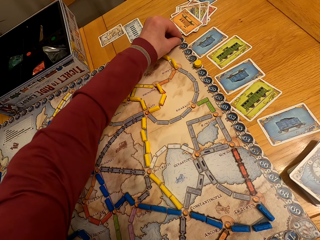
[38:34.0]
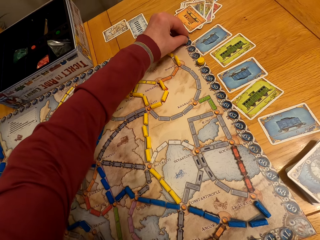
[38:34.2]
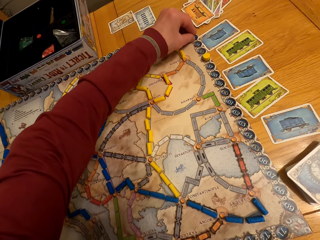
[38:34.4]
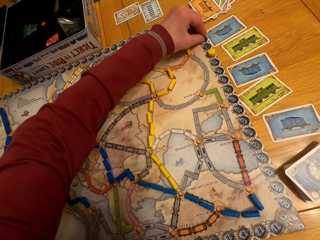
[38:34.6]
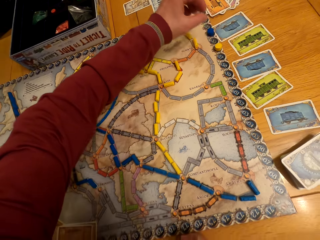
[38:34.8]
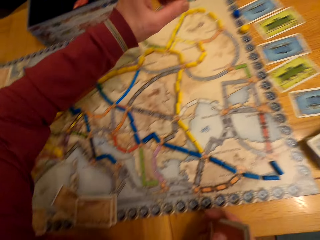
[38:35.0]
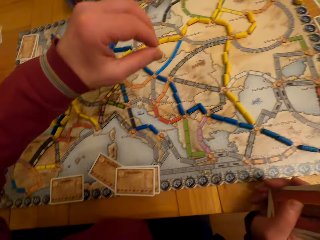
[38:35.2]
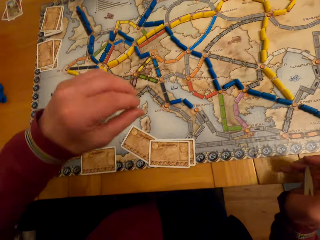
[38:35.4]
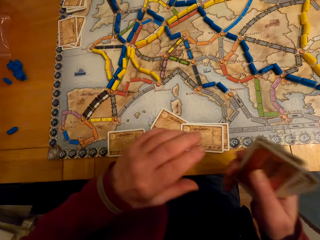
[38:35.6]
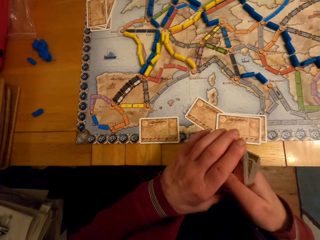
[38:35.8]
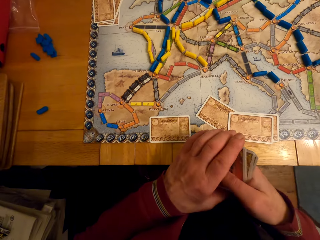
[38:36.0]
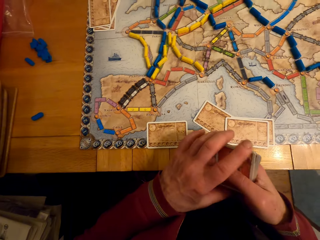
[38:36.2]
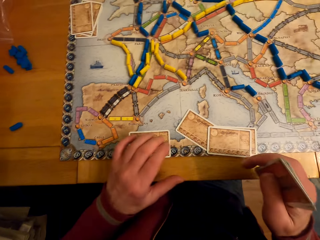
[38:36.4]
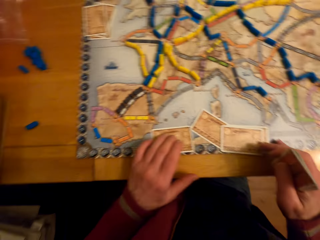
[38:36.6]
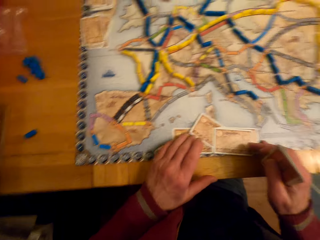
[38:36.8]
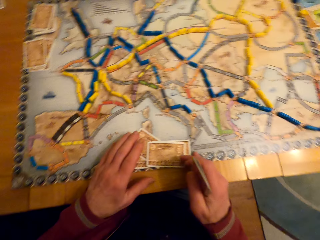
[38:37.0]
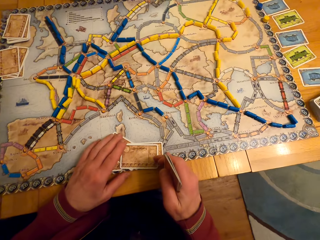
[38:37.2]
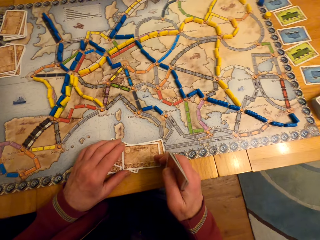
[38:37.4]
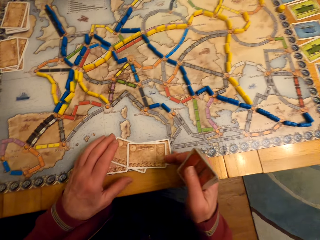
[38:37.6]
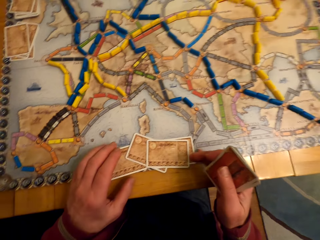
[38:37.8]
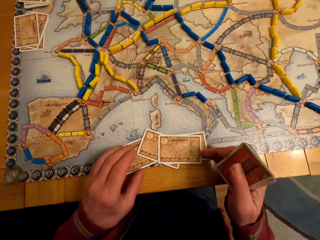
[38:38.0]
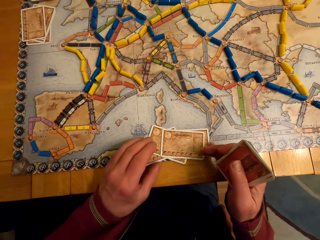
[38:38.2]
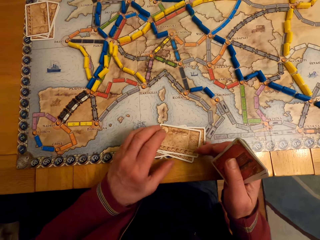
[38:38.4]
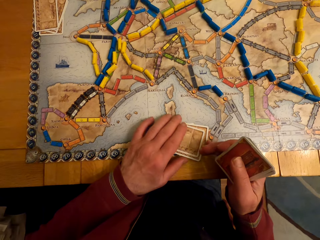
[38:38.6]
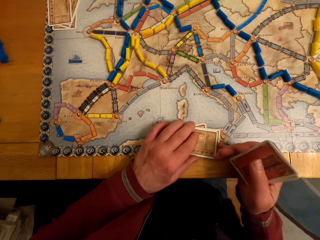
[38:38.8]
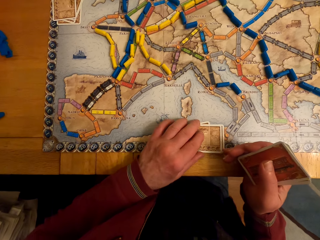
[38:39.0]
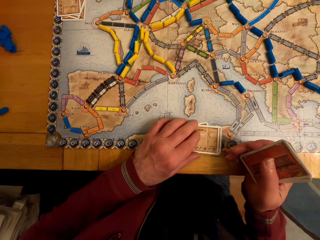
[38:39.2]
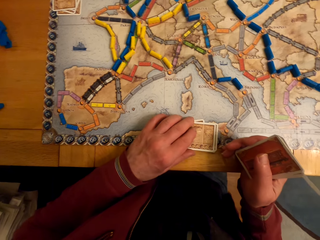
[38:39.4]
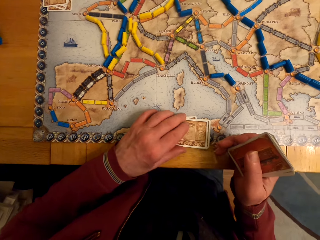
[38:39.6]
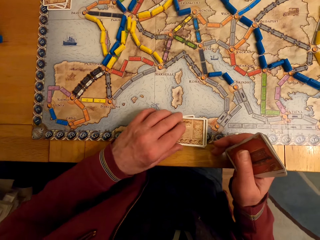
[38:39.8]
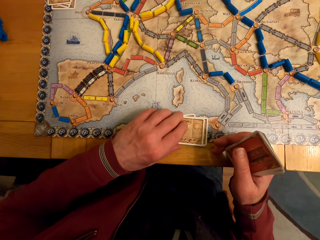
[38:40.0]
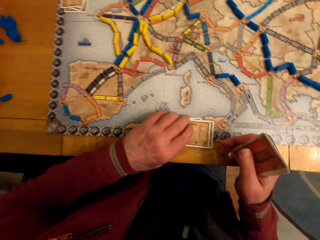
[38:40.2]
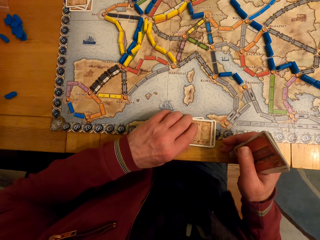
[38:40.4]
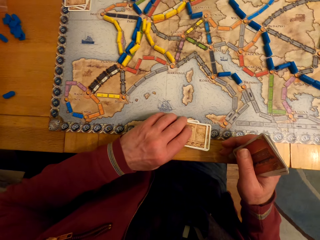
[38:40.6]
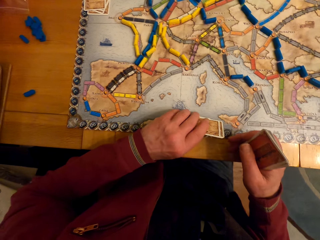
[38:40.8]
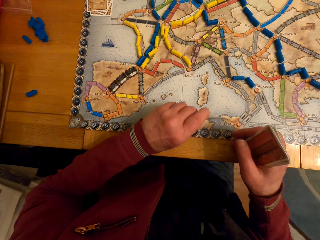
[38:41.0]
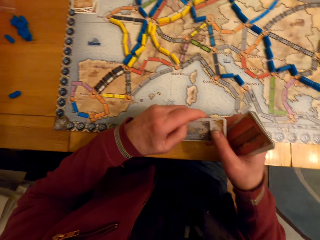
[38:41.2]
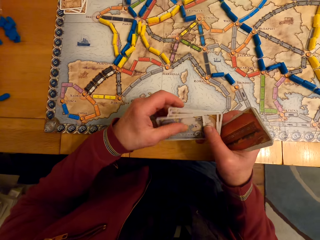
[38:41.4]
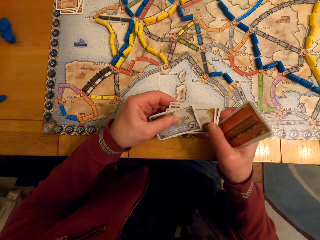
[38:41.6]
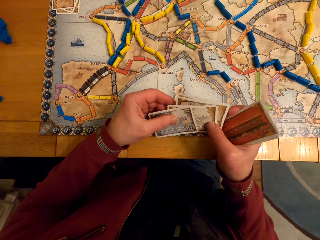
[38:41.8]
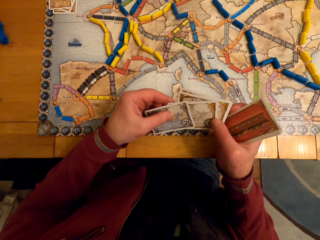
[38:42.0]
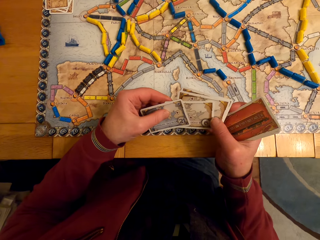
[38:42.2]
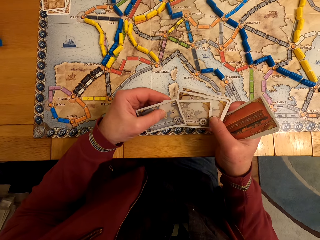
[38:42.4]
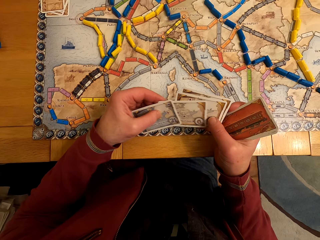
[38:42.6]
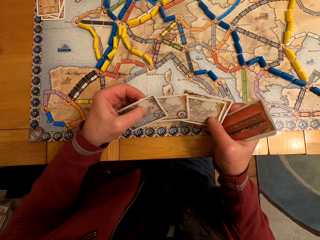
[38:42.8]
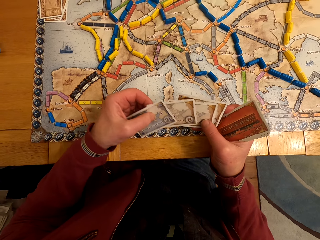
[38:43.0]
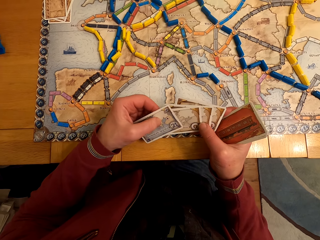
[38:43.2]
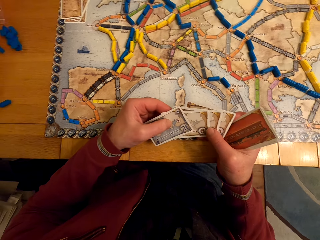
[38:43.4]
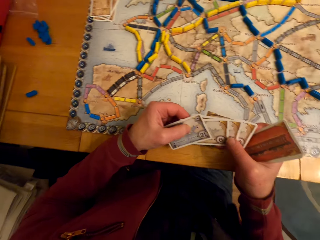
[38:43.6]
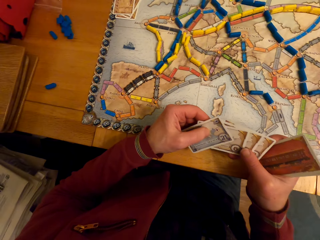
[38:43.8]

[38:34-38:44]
A woman moves cards.

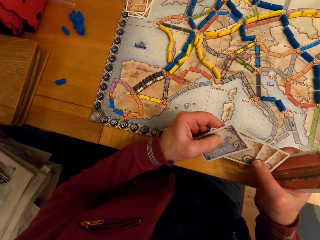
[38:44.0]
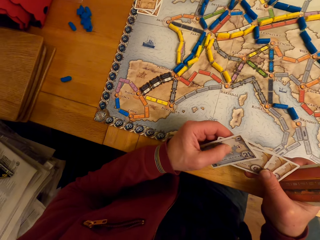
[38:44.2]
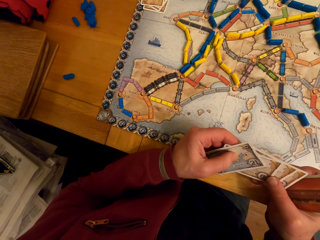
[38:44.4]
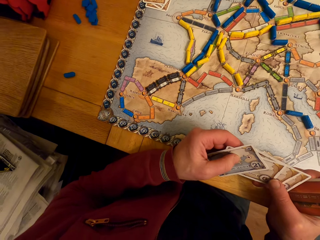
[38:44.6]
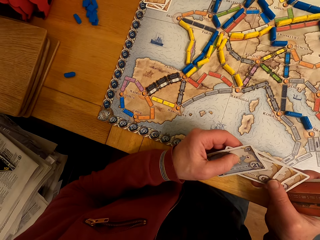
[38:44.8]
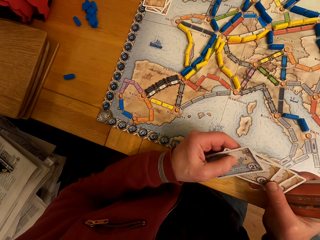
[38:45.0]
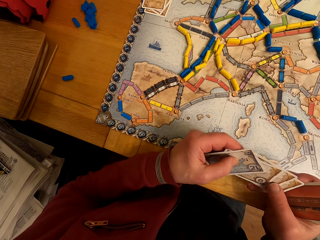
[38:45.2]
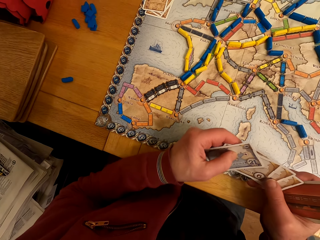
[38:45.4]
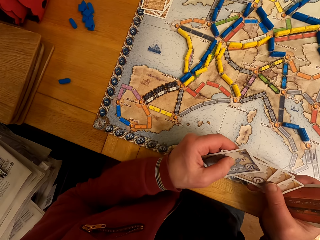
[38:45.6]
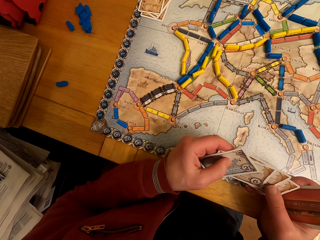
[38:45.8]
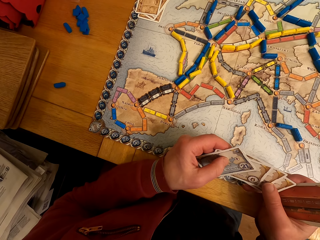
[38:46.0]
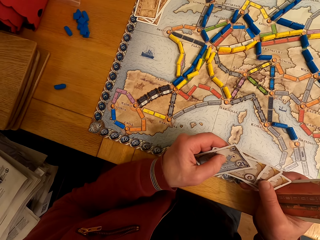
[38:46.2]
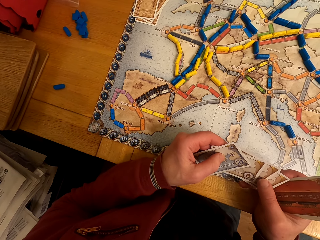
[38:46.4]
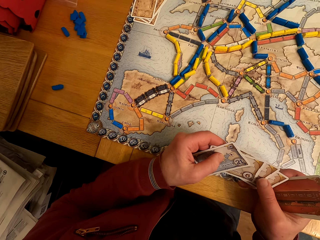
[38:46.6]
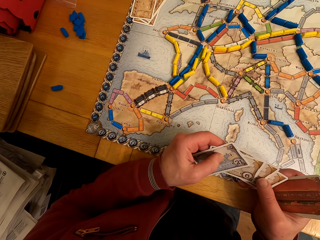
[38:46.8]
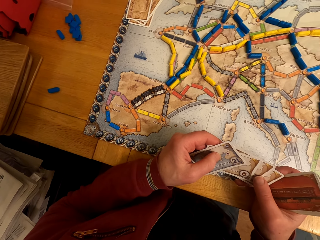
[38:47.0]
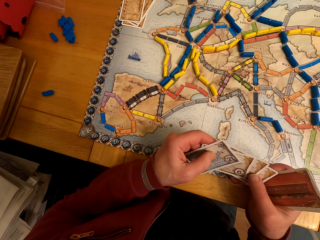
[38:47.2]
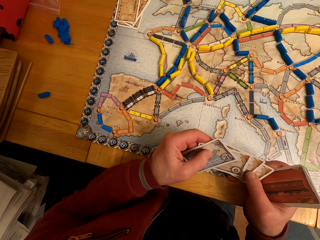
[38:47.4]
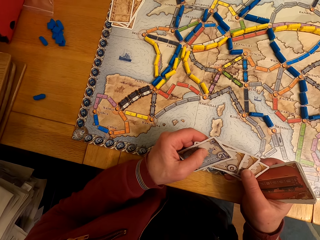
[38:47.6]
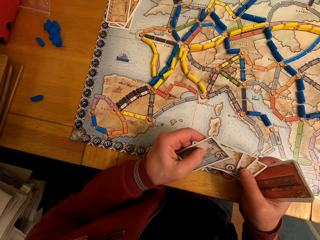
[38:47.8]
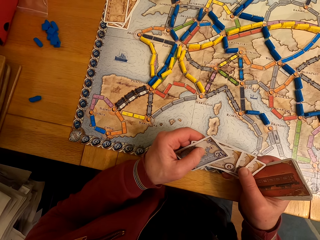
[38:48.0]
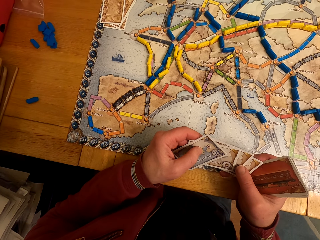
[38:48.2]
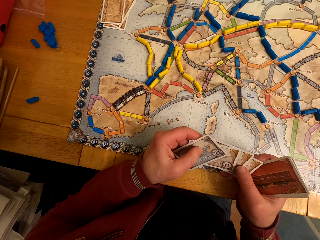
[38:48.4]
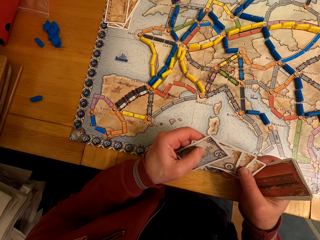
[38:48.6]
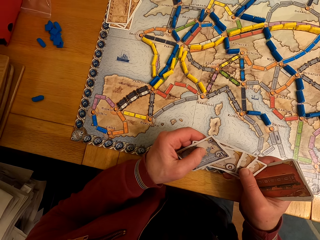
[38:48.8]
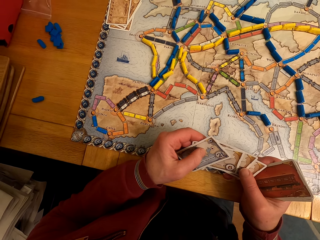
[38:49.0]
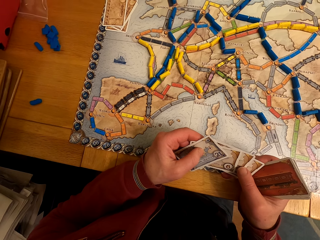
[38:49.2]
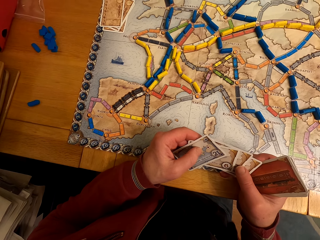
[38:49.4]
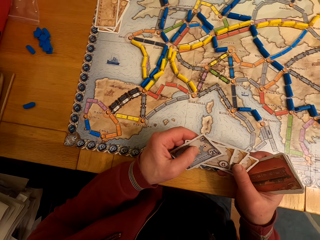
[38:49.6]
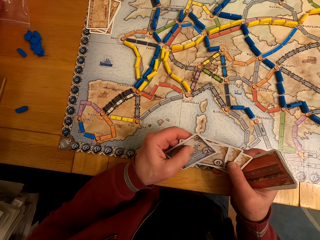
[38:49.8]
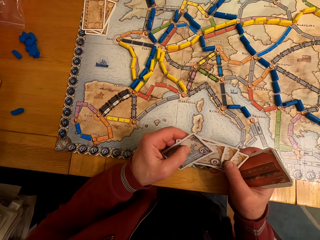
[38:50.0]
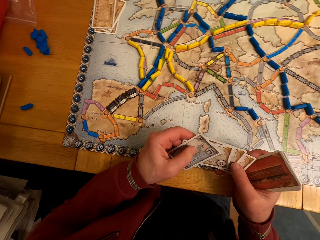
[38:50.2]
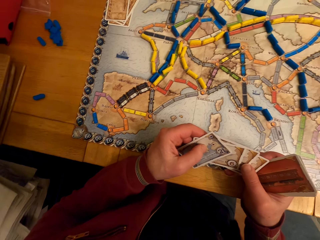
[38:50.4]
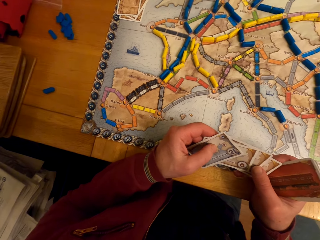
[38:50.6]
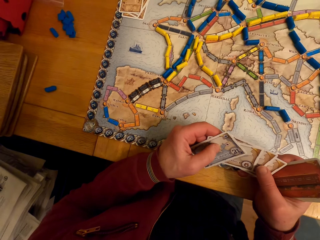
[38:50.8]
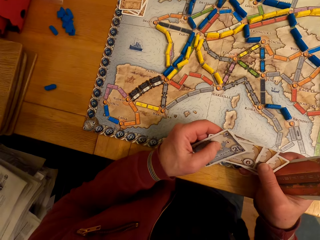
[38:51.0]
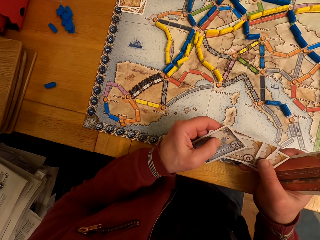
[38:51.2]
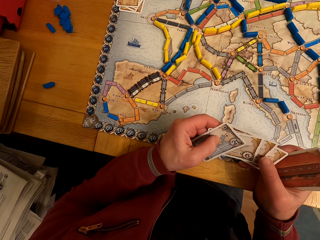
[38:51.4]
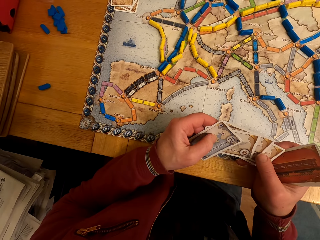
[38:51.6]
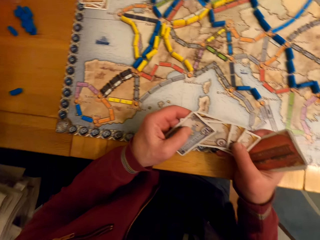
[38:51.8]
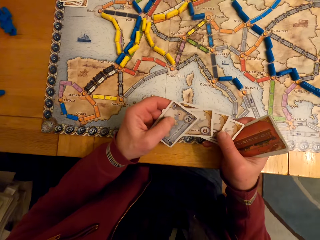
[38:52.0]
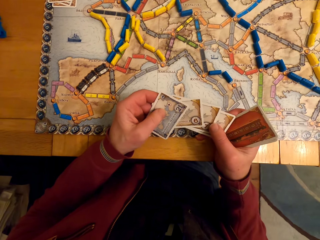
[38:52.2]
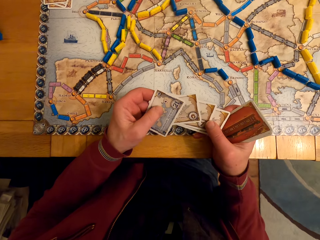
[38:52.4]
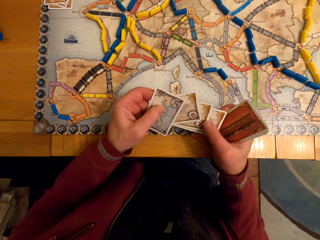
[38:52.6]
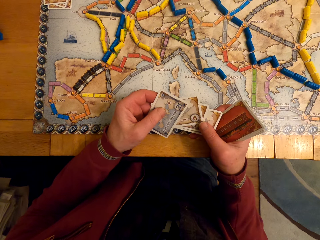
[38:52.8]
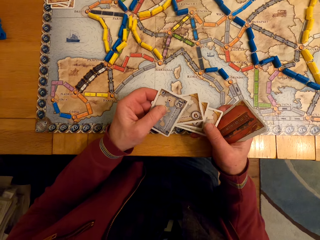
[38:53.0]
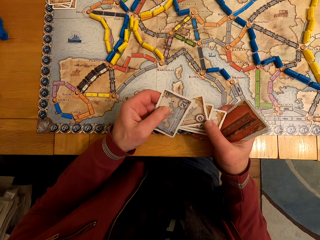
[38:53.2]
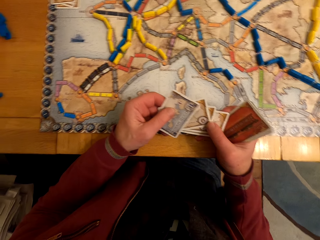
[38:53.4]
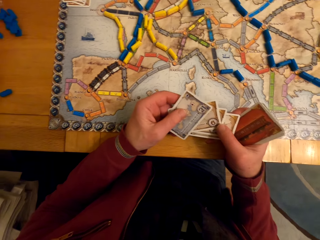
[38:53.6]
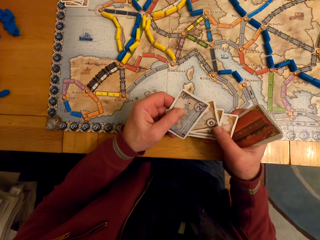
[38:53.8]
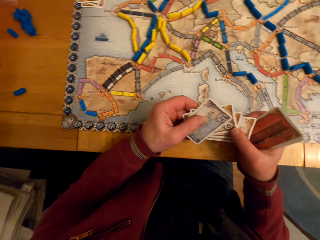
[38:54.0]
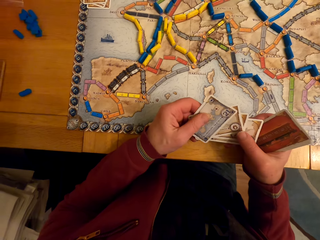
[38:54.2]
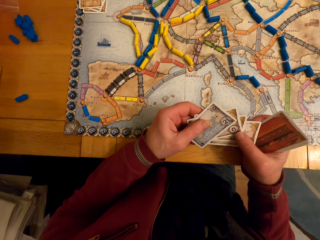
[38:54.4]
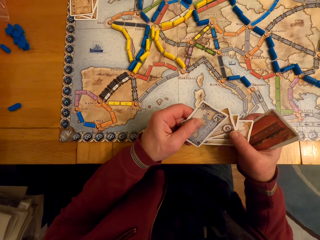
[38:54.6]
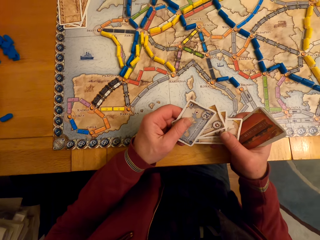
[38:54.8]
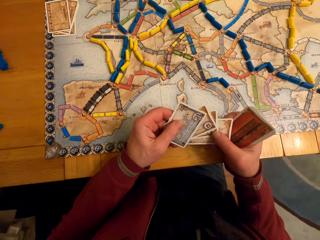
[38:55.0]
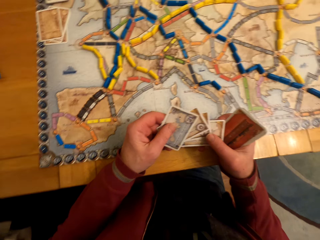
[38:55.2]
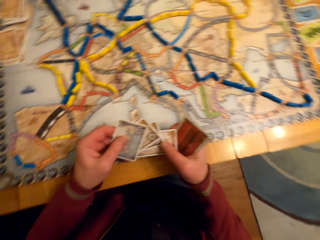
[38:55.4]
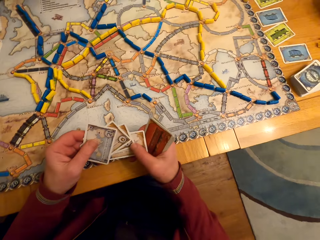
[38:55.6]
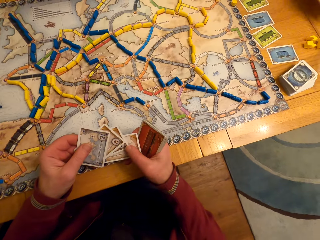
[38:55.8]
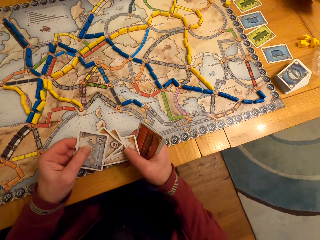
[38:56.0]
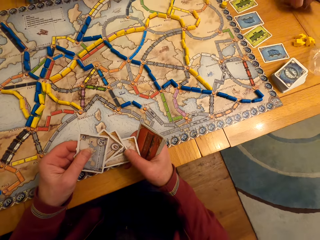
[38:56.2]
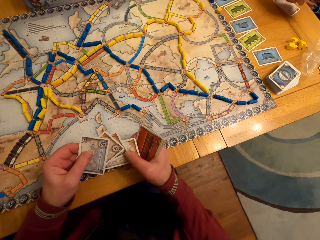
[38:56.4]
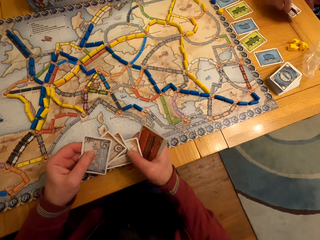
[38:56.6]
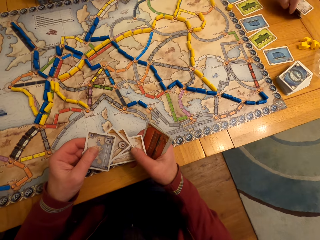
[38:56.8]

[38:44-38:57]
The camera wearer holds cards.
